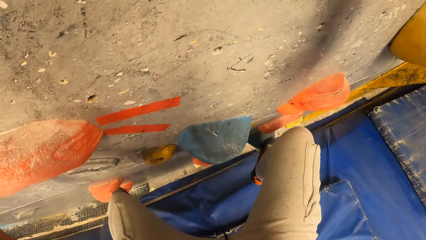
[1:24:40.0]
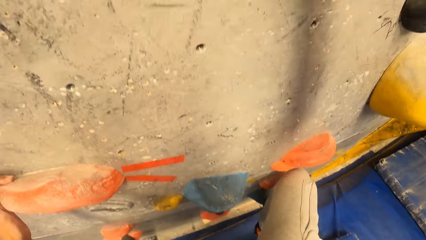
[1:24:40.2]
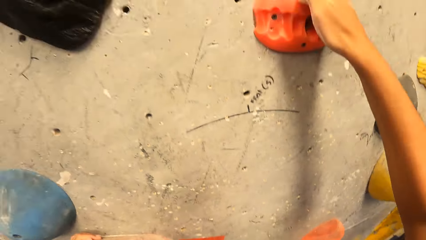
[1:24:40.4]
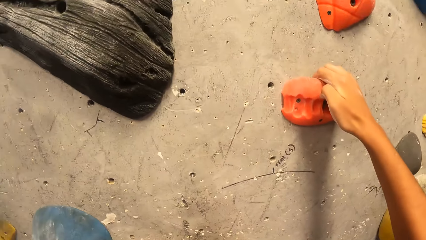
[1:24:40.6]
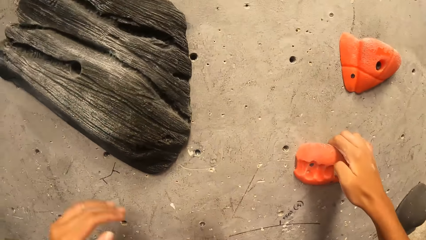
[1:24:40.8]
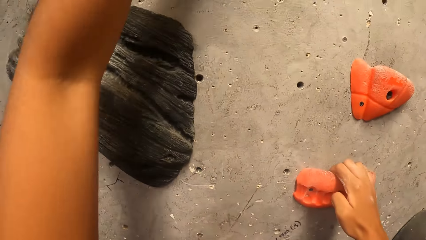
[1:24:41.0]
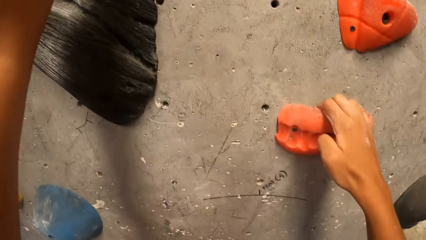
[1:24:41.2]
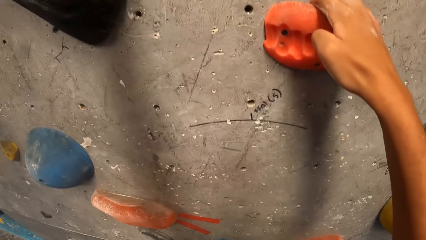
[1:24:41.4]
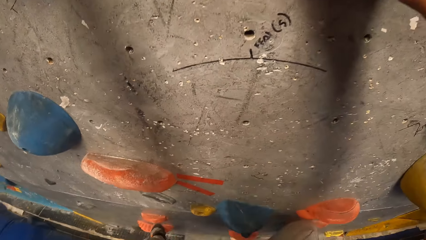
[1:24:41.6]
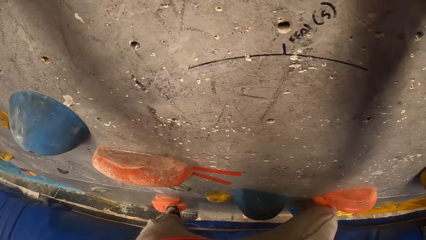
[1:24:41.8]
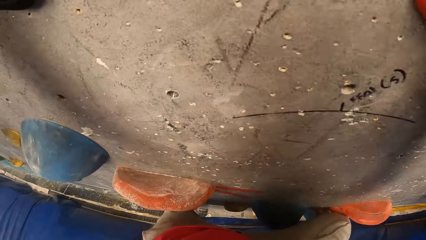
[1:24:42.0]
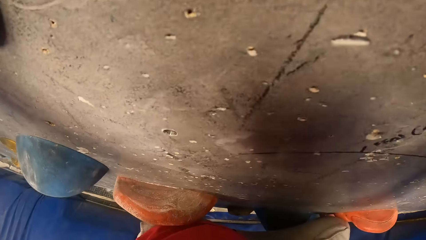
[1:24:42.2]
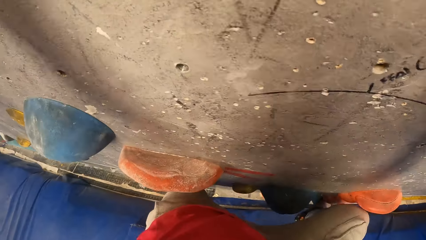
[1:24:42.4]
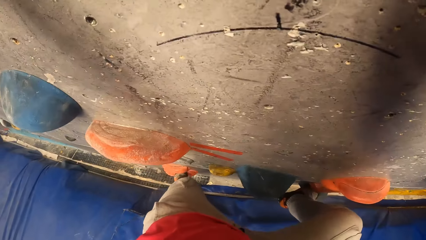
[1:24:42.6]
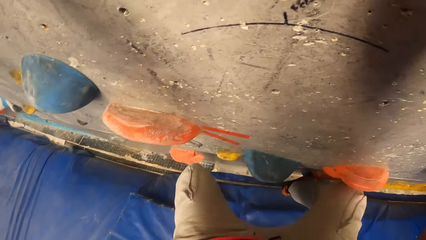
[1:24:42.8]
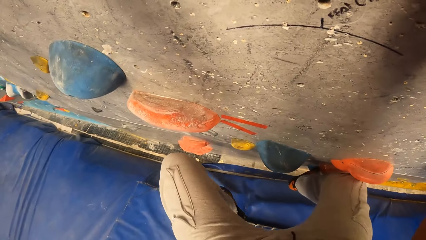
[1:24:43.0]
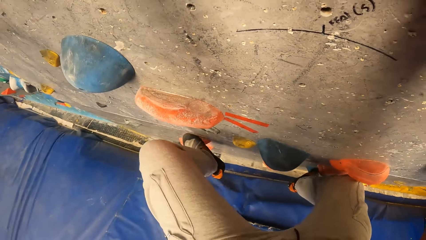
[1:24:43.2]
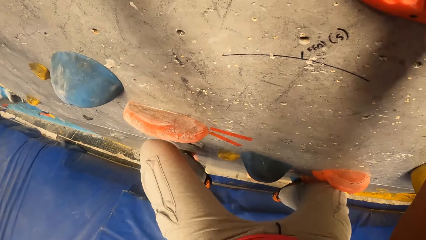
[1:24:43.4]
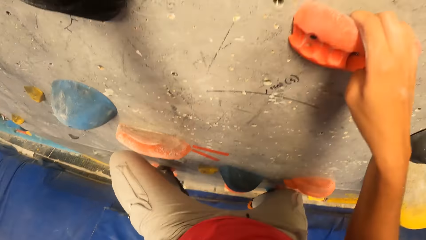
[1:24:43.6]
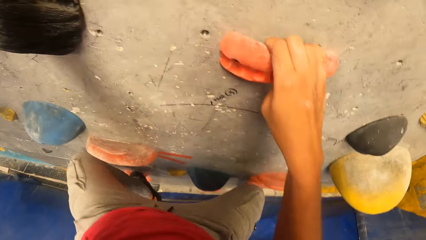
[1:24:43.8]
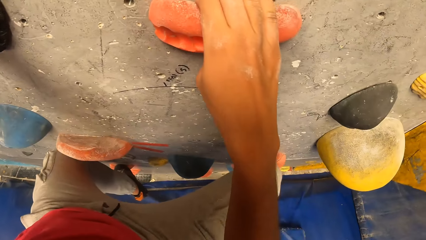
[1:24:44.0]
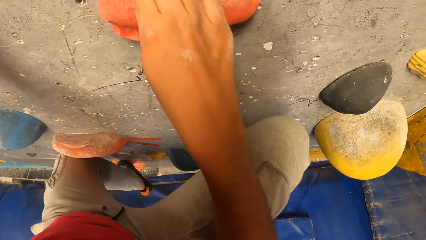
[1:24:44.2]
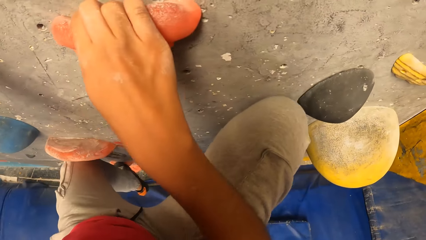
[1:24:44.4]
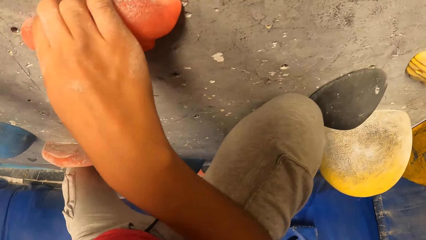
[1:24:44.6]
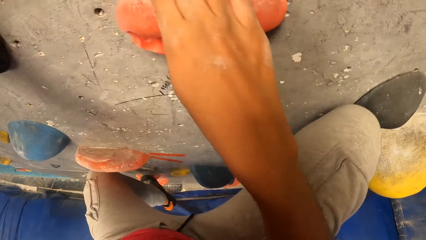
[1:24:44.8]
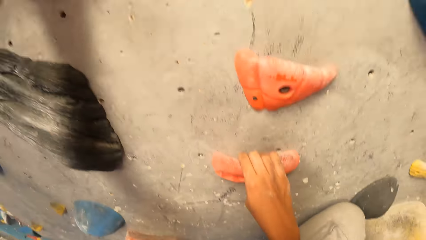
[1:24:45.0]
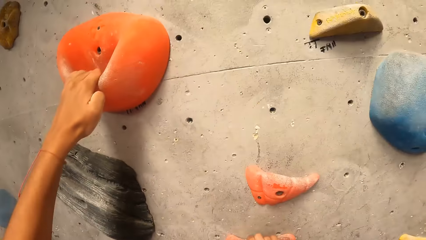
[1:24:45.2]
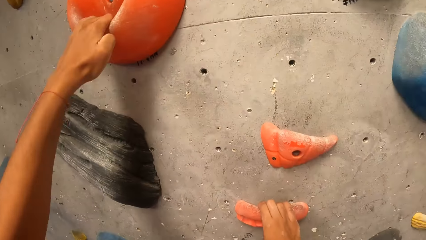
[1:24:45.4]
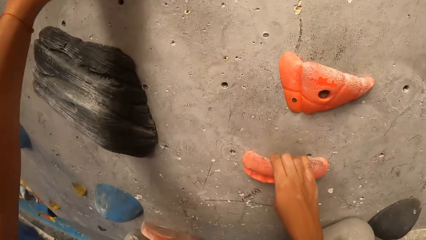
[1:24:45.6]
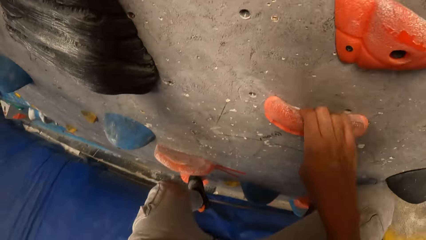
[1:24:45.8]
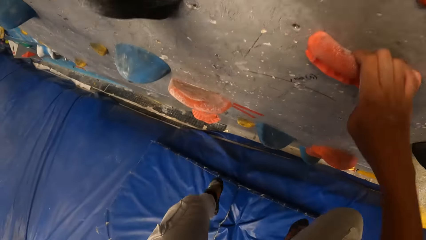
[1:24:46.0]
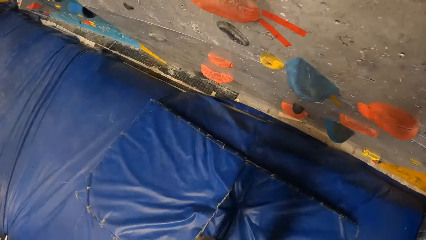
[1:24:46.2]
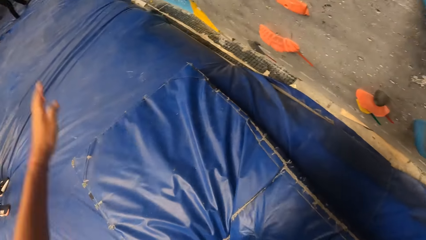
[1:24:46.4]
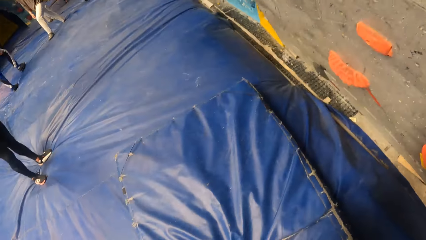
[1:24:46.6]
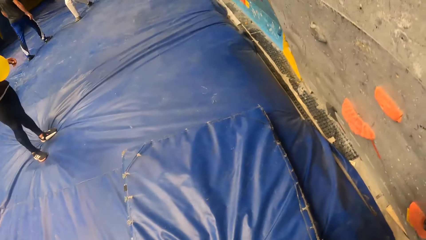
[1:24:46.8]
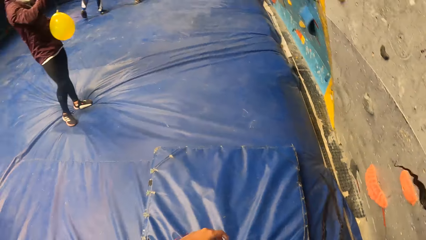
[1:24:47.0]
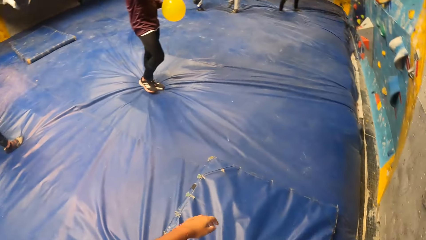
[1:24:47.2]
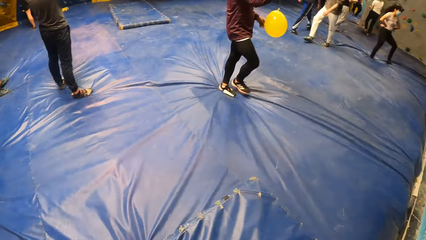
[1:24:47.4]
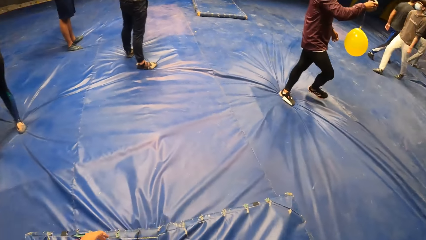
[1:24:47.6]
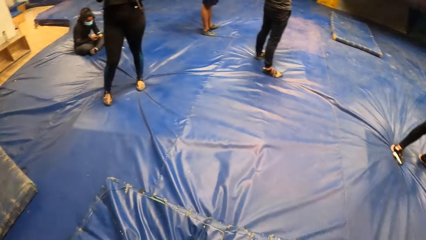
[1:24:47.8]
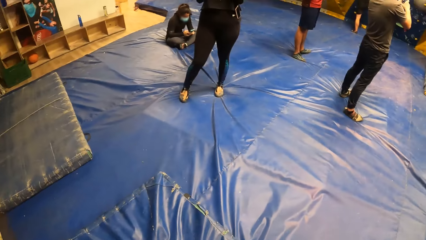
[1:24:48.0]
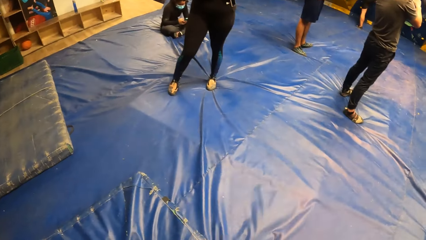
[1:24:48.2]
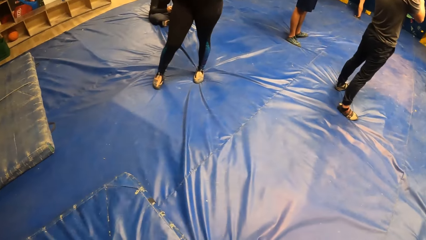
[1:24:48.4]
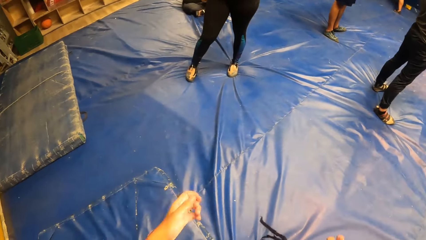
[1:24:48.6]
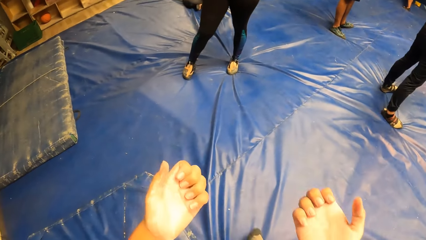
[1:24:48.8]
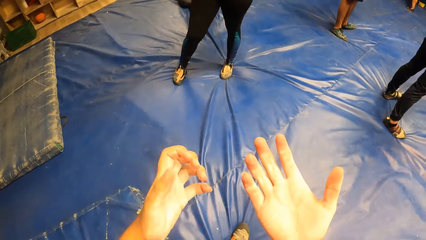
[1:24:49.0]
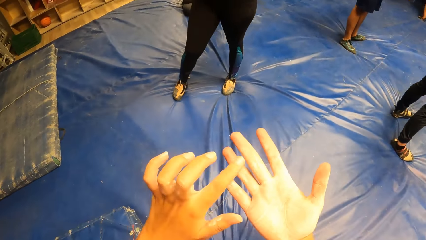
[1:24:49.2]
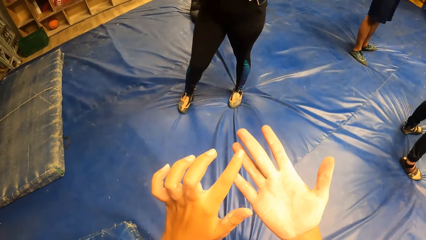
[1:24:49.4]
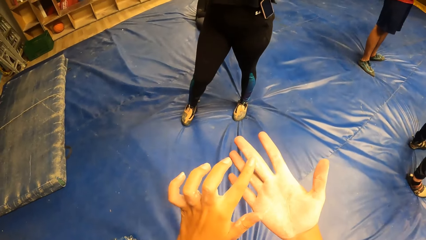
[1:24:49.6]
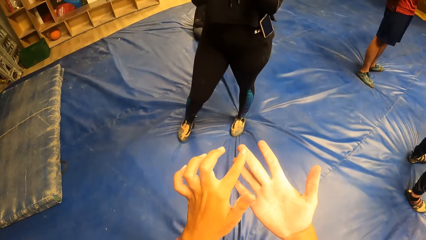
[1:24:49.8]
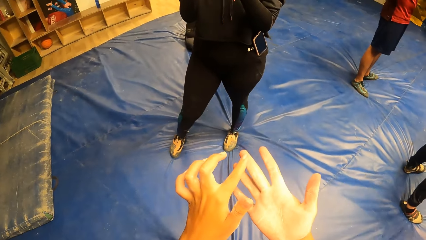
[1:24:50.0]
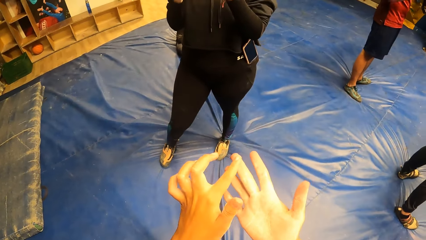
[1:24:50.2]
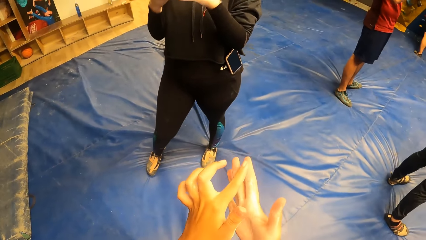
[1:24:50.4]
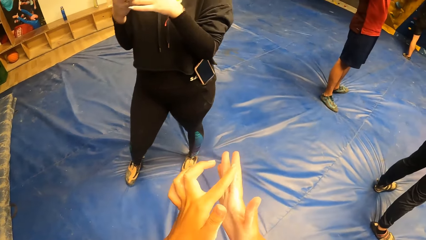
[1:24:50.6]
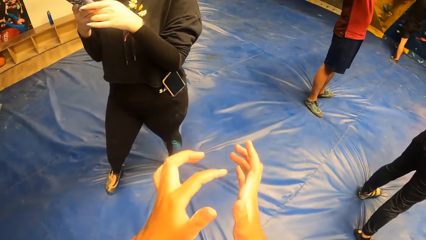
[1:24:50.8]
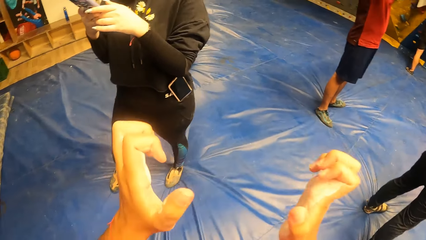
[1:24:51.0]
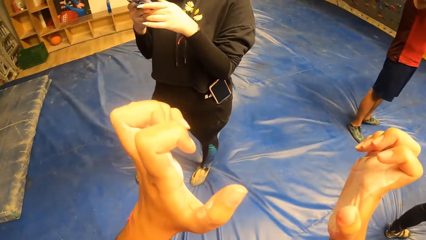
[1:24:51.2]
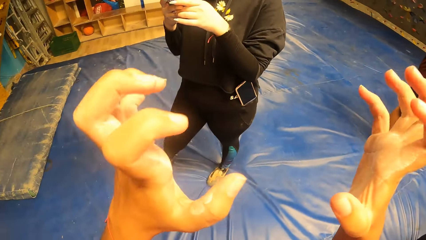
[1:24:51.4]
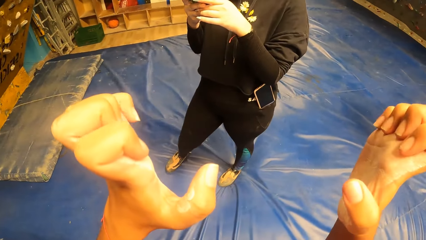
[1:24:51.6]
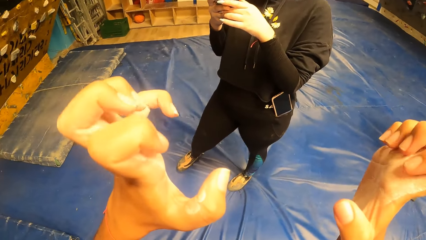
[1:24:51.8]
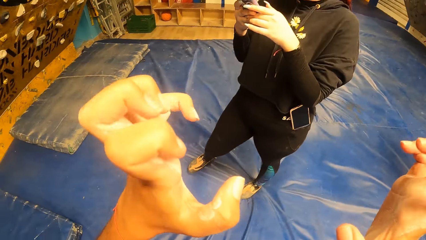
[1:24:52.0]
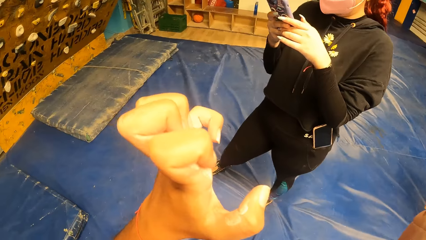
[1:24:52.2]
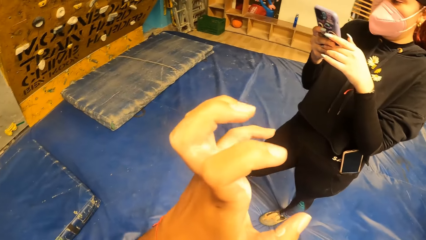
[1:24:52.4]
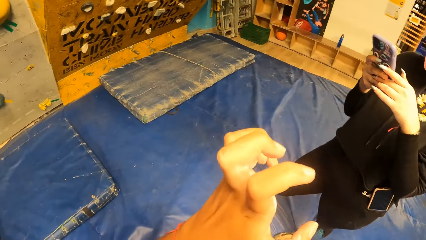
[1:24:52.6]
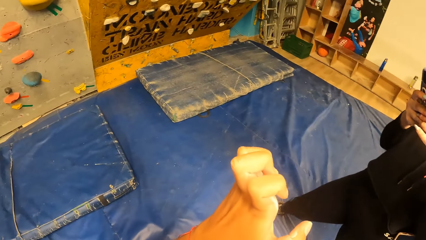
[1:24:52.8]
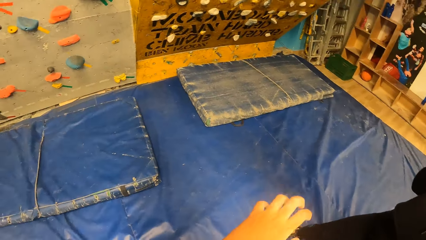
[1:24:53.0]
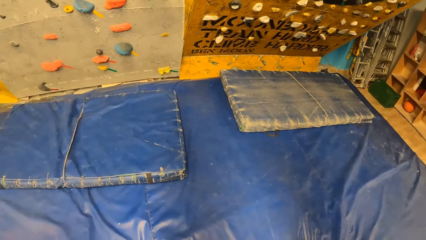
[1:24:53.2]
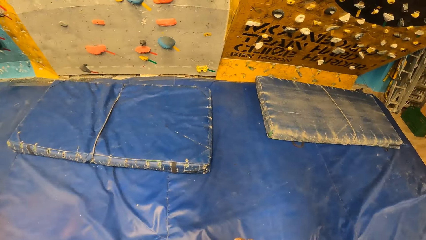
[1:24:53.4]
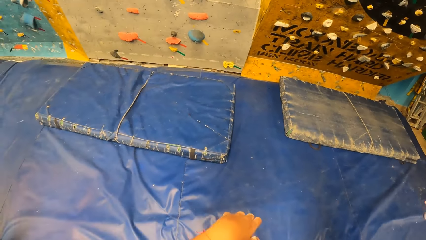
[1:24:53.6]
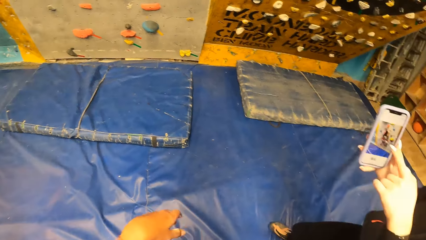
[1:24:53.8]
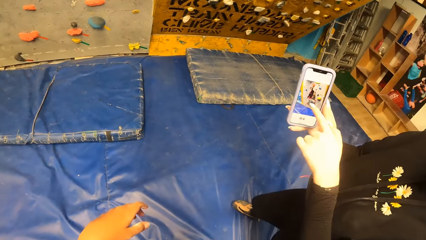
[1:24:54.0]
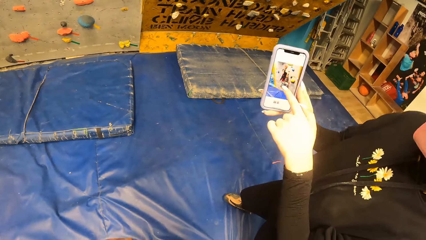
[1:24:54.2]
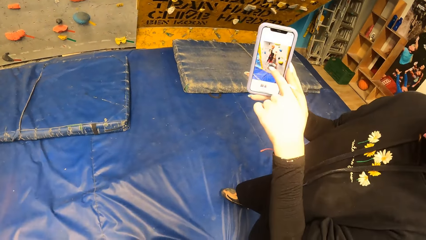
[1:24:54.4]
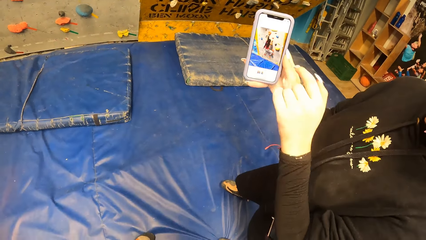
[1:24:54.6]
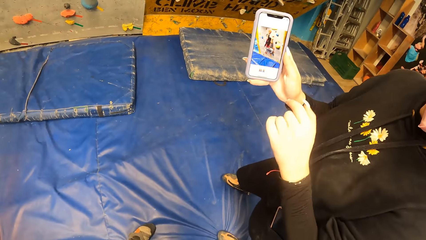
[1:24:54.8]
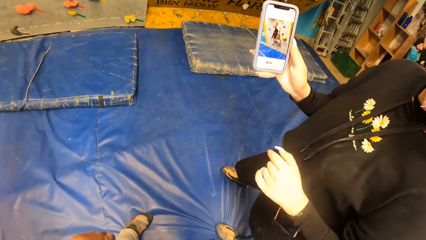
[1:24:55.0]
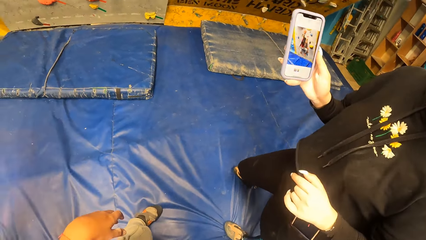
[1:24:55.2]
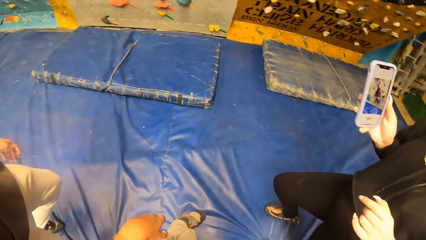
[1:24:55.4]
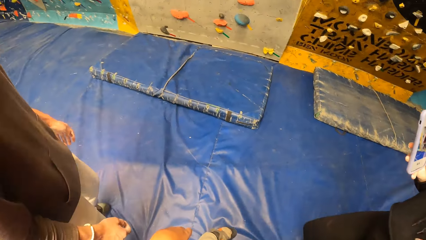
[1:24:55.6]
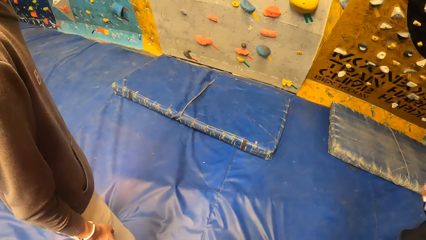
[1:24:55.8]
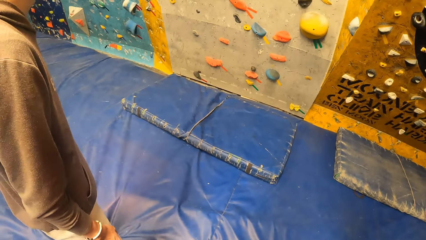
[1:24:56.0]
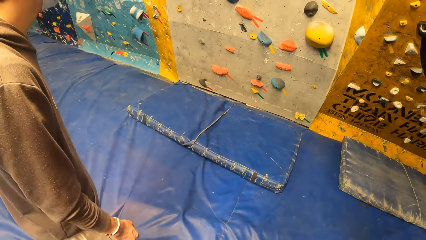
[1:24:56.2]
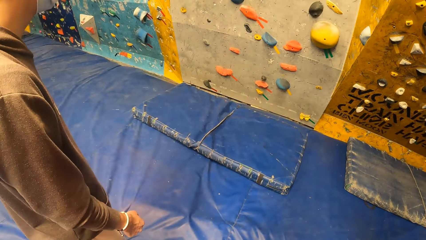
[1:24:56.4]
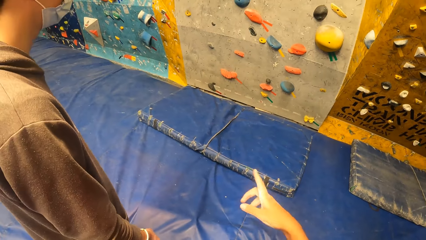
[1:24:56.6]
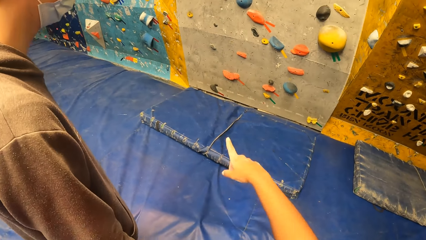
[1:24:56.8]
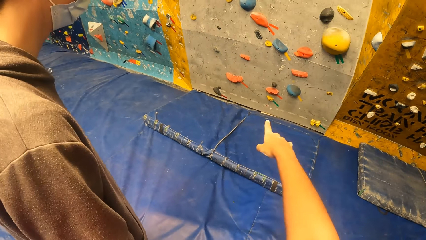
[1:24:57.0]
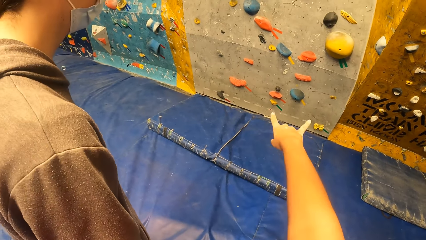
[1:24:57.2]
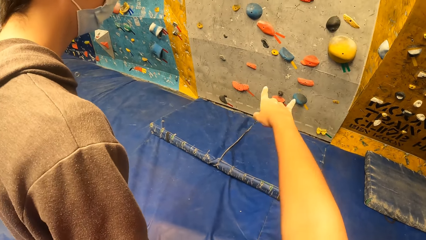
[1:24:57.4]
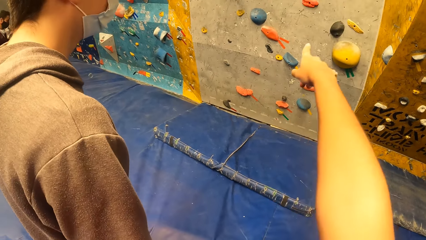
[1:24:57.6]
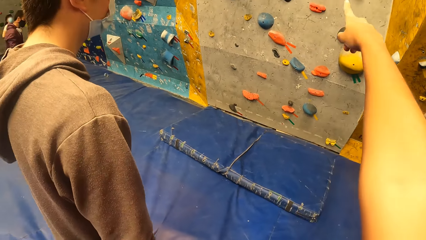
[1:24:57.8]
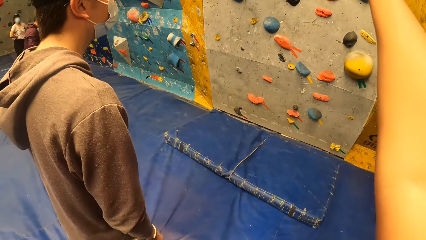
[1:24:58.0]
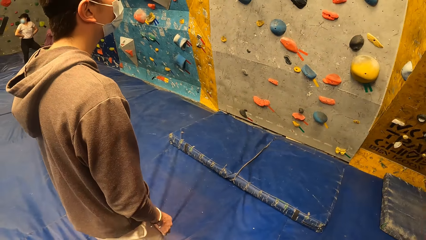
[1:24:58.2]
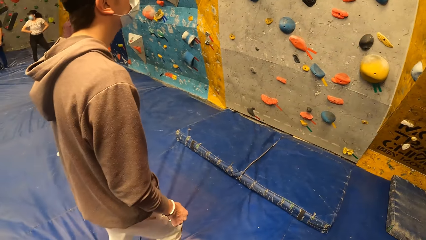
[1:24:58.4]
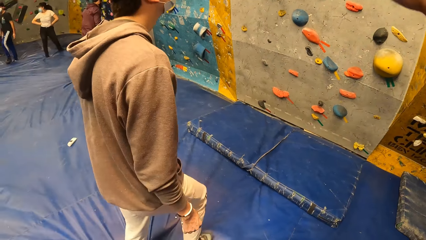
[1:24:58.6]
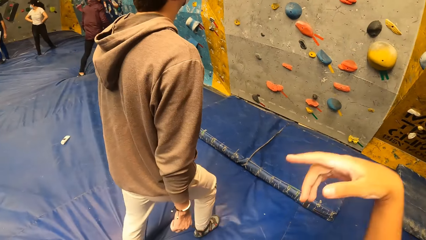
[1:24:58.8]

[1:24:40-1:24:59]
The camera wearer jumps down from the rock wall. A man holds the balloon with his right hand. The camera wearer checks the hands. He rubs his right hand with his left hand. A woman operates the phone with both hands. The camera wearer folds the fingers. The woman operates the phone with her left hand. She holds the phone with her right hand. The camera wearer points at the wall.
